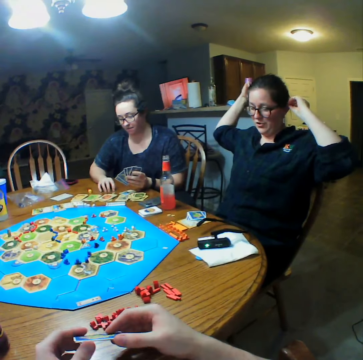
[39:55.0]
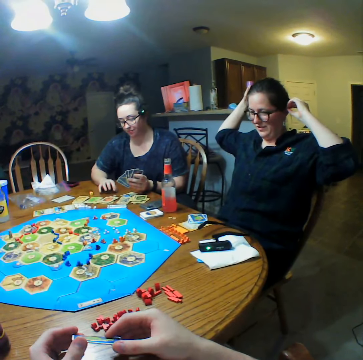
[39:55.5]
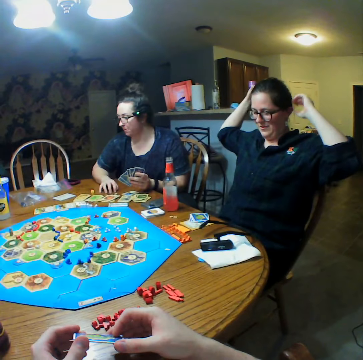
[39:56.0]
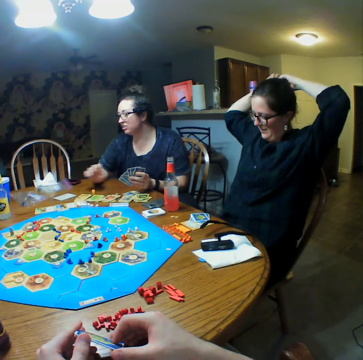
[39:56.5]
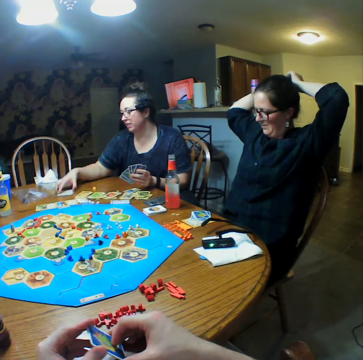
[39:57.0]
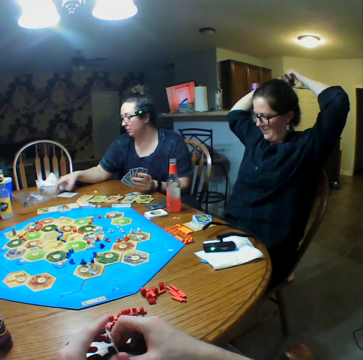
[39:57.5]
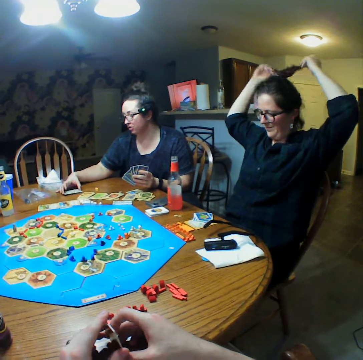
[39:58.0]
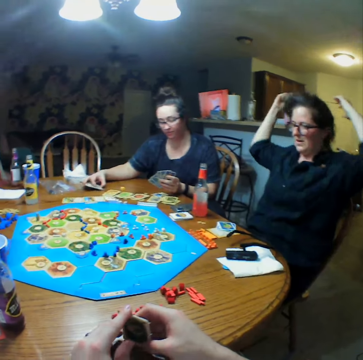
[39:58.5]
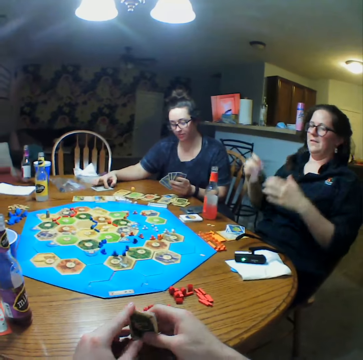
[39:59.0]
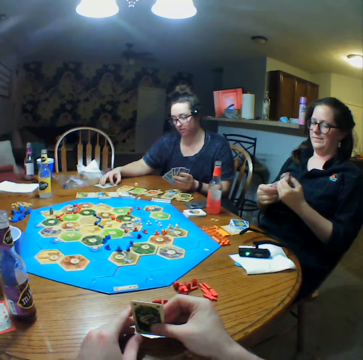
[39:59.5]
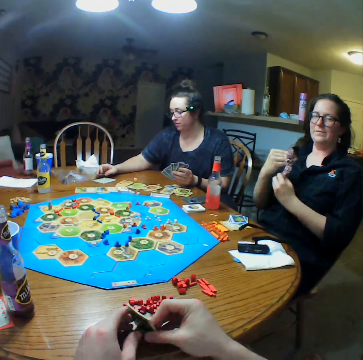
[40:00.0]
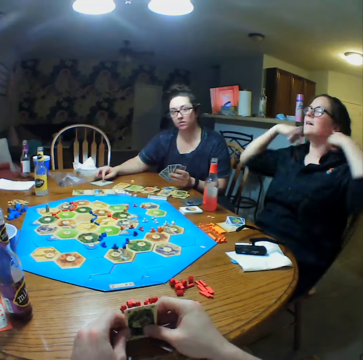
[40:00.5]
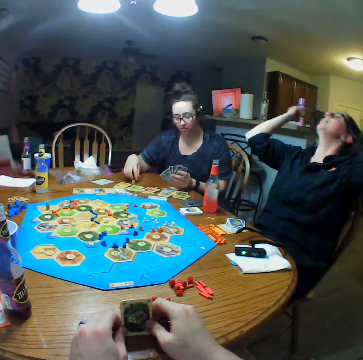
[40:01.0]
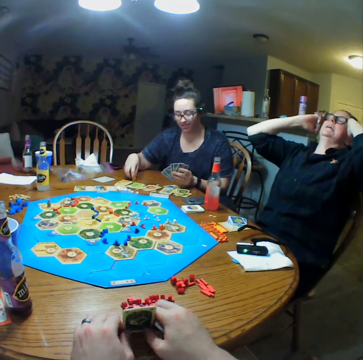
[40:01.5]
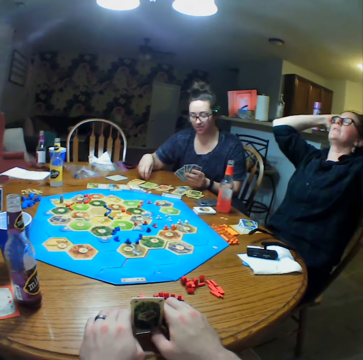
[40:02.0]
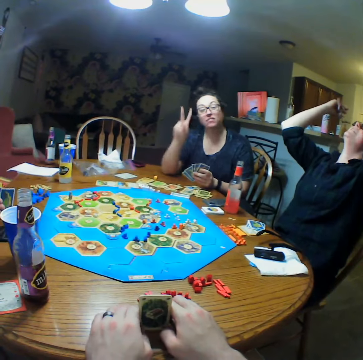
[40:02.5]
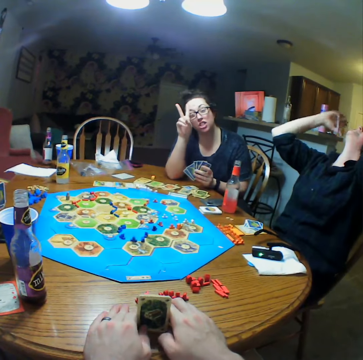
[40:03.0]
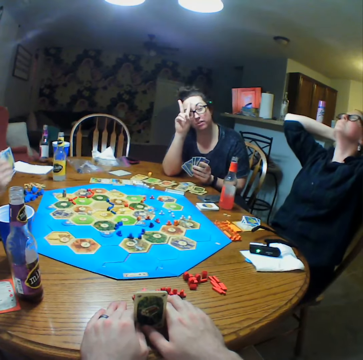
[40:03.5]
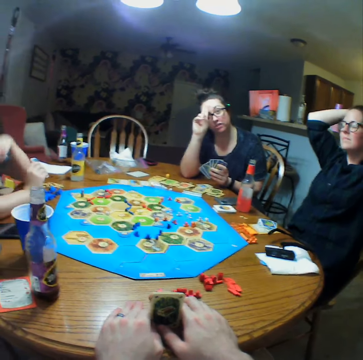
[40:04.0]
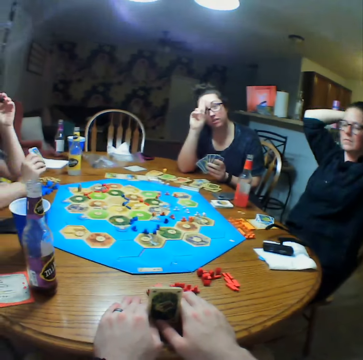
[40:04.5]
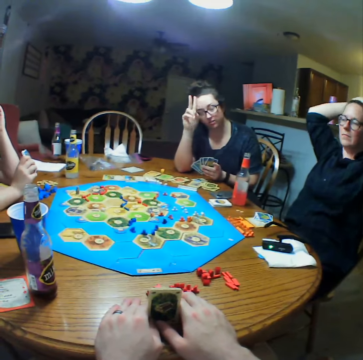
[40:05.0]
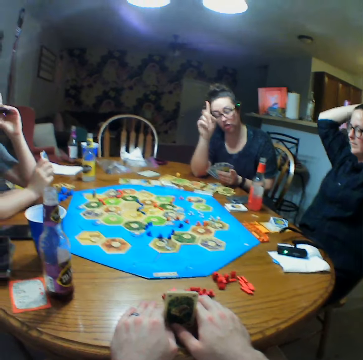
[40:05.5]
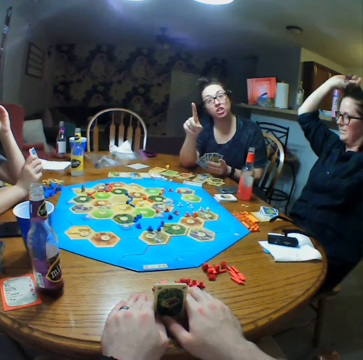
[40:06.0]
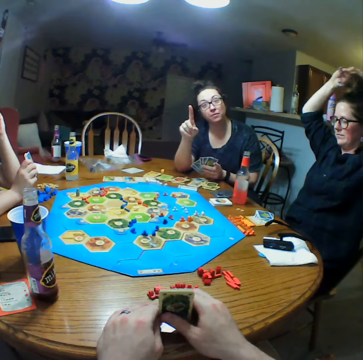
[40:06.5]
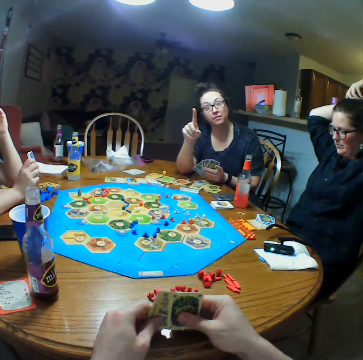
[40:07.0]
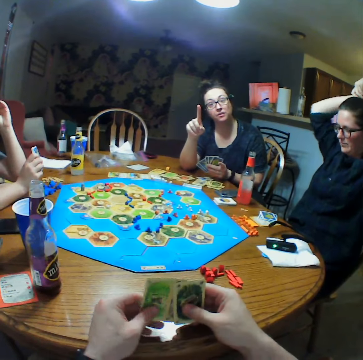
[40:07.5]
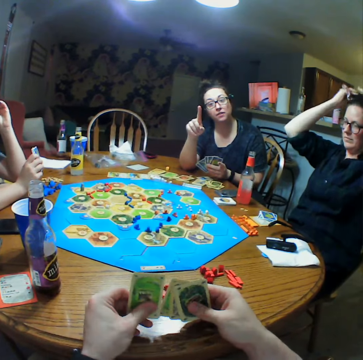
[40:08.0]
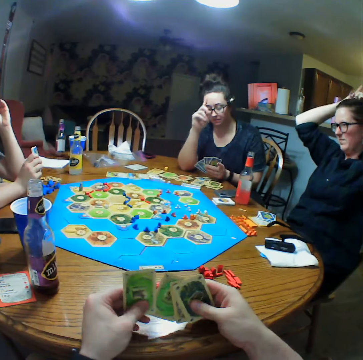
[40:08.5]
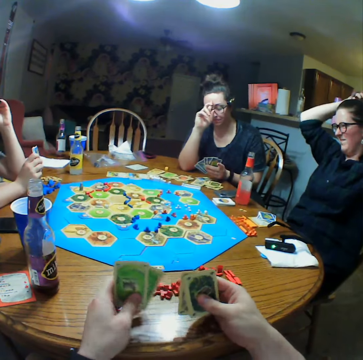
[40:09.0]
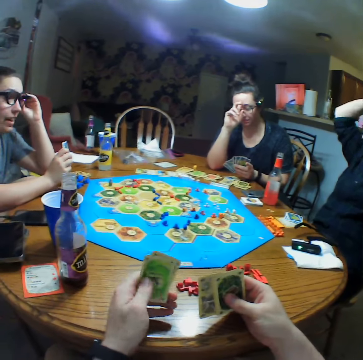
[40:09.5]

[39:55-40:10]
A person taps the table. The person interacts with the camera wearer. Another person rests hands on the table. The camera wearer selects cards.

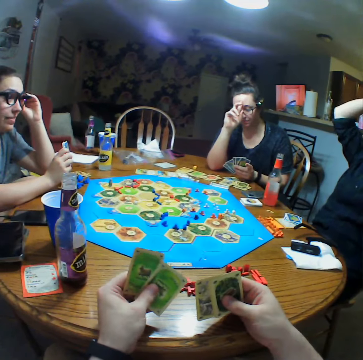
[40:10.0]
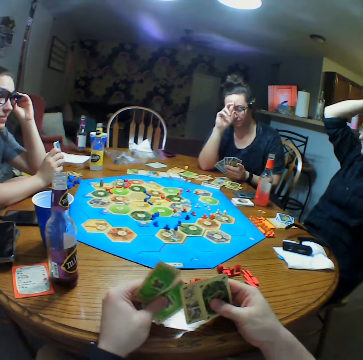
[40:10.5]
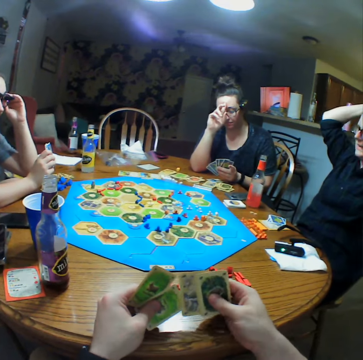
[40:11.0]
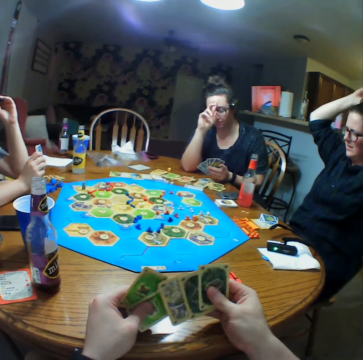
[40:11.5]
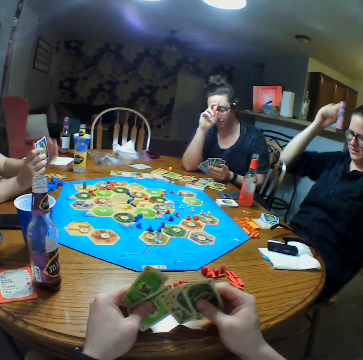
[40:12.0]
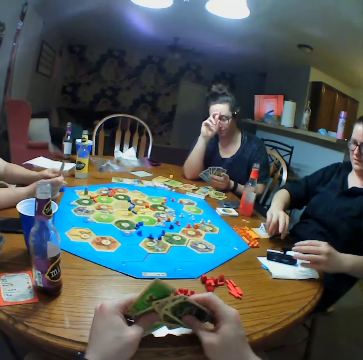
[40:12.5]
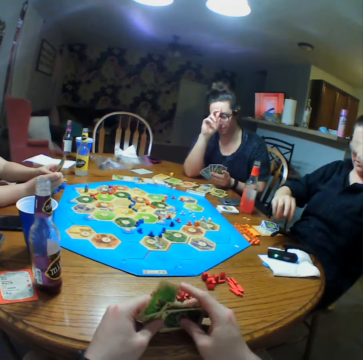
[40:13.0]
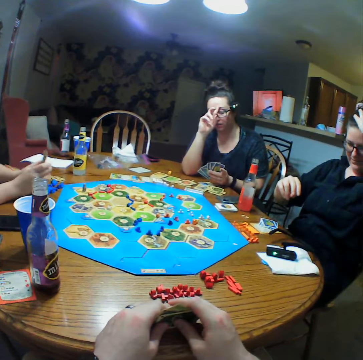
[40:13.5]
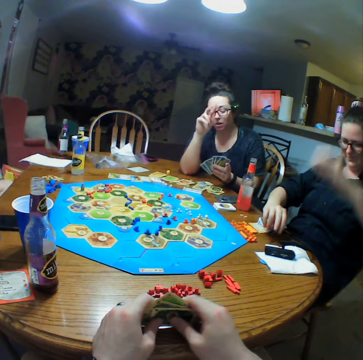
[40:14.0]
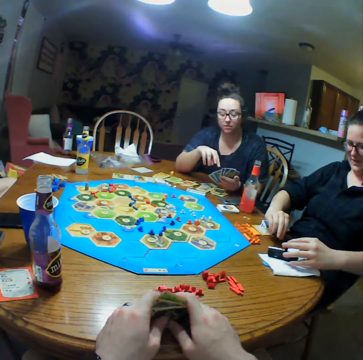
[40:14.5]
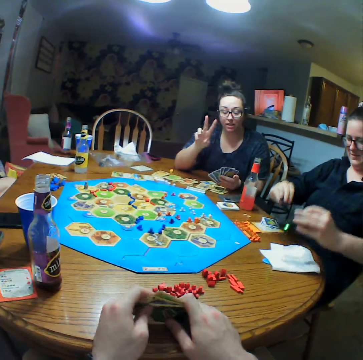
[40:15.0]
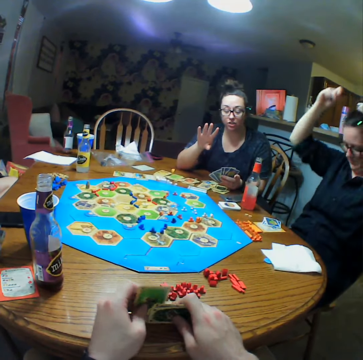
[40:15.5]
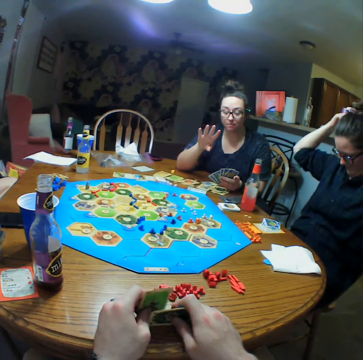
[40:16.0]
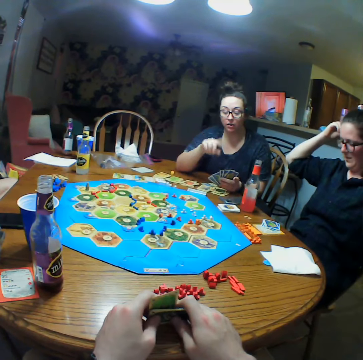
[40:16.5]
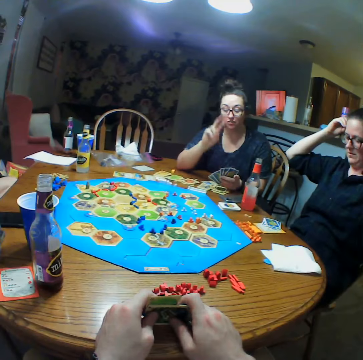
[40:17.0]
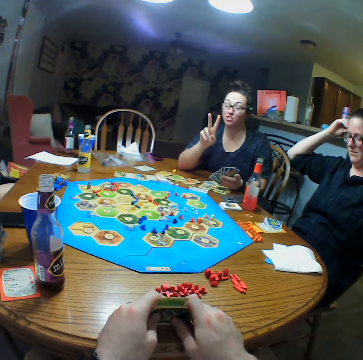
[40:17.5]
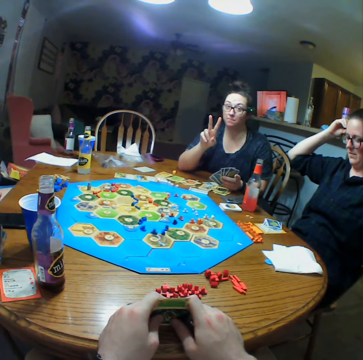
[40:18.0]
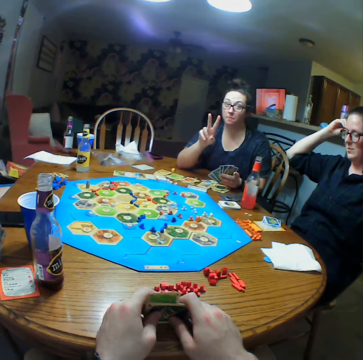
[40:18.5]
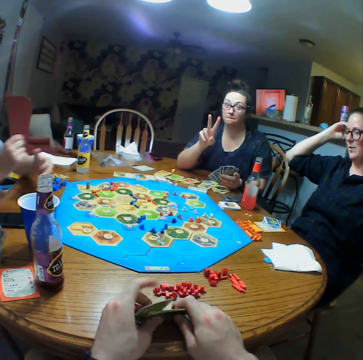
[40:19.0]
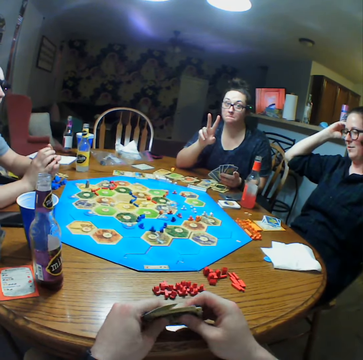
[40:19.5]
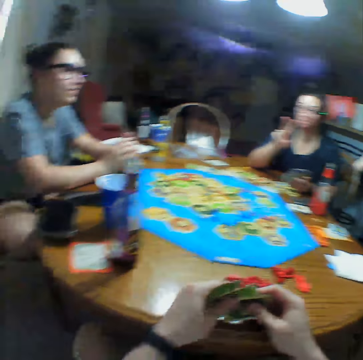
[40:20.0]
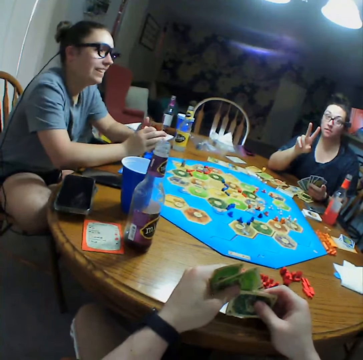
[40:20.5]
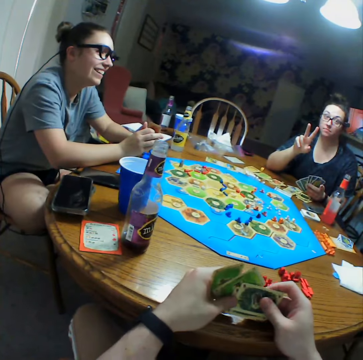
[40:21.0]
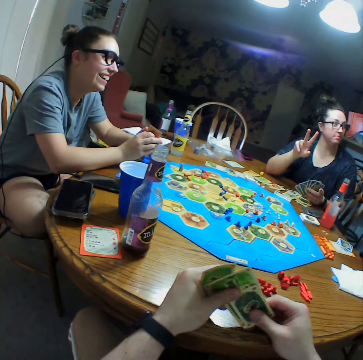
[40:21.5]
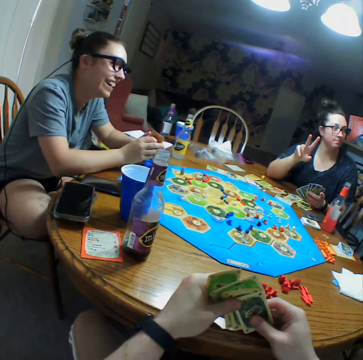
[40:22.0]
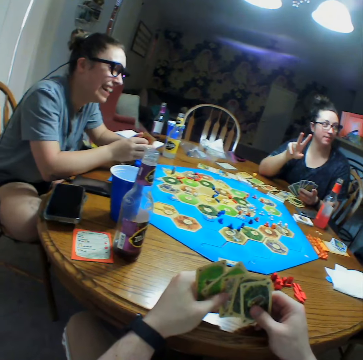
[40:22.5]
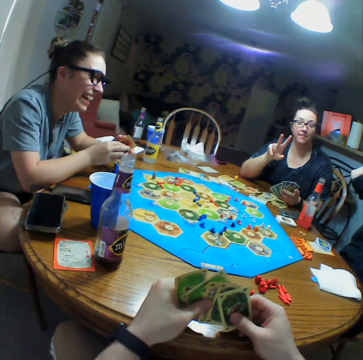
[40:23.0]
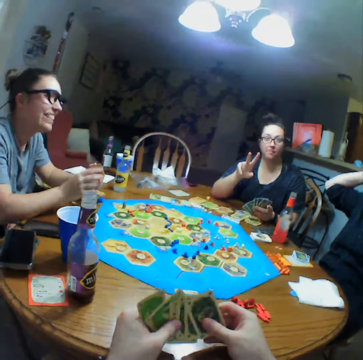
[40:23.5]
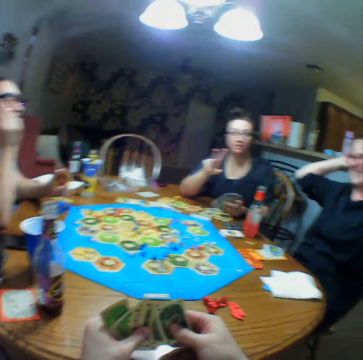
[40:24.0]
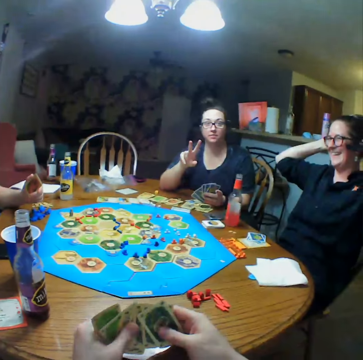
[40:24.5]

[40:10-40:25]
A person holds eye glasses. Another person puts on a camera. A third person interacts with the camera wearer. The first person interacts with the second person. The camera wearer selects cards.

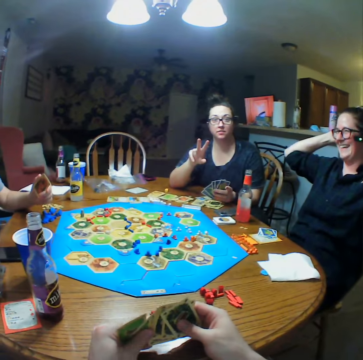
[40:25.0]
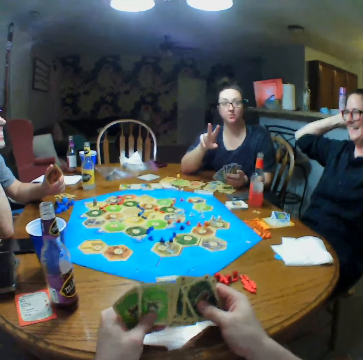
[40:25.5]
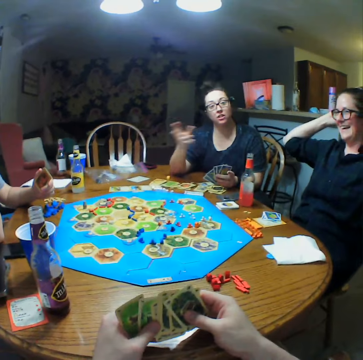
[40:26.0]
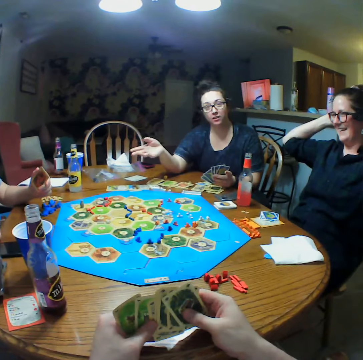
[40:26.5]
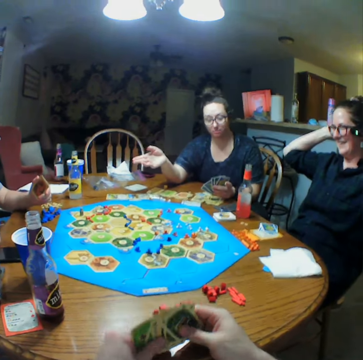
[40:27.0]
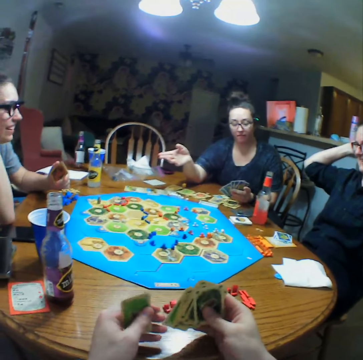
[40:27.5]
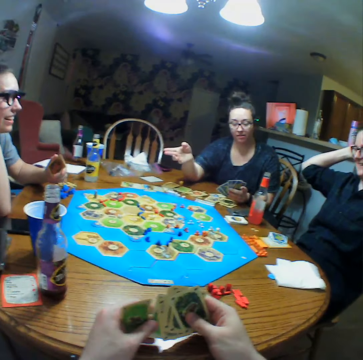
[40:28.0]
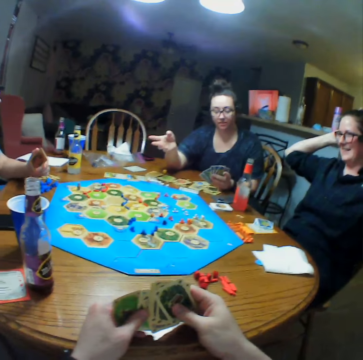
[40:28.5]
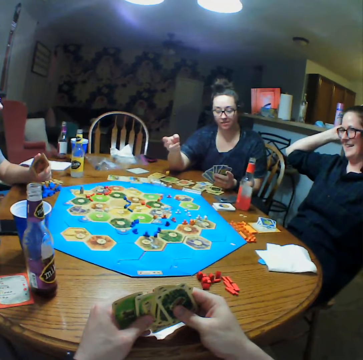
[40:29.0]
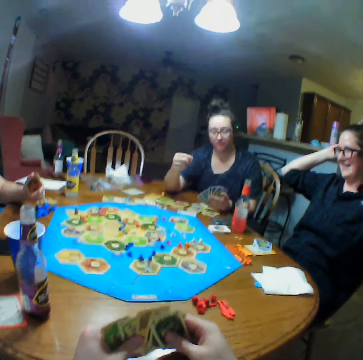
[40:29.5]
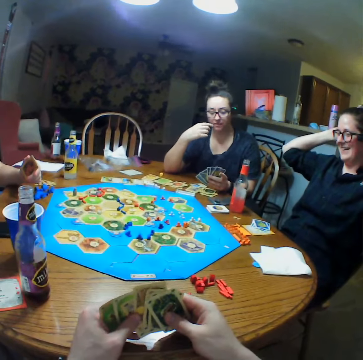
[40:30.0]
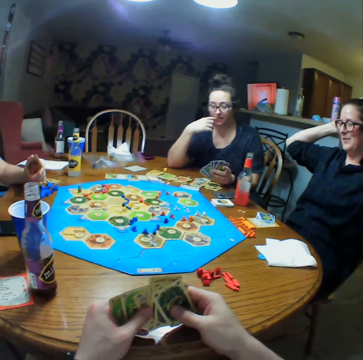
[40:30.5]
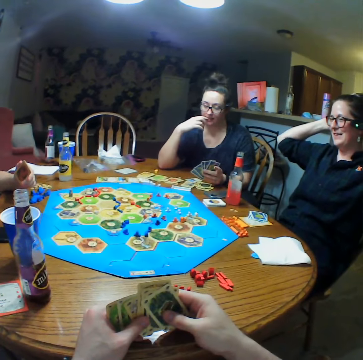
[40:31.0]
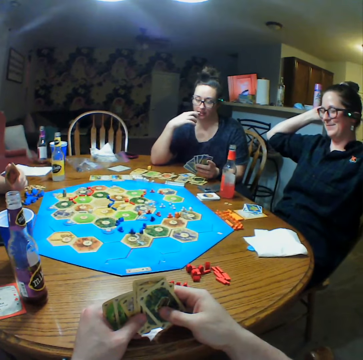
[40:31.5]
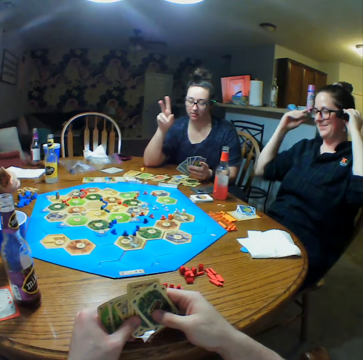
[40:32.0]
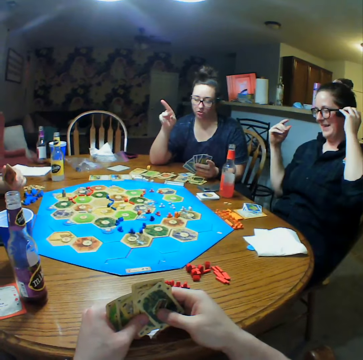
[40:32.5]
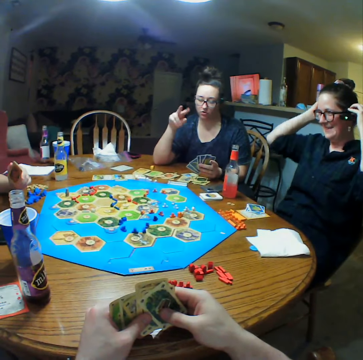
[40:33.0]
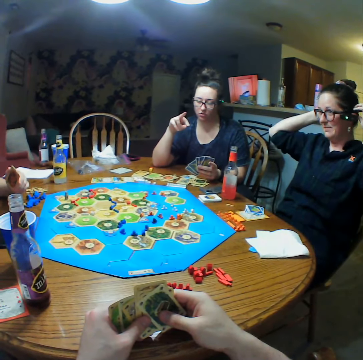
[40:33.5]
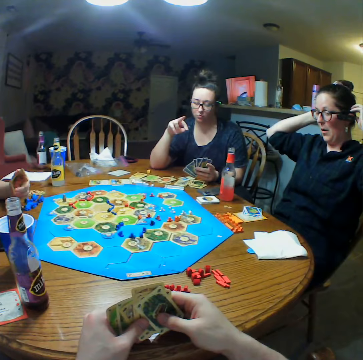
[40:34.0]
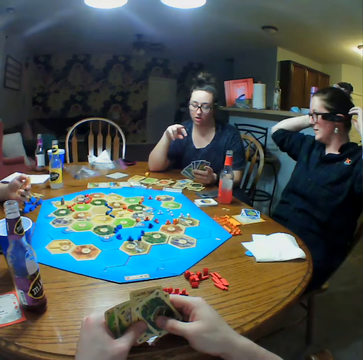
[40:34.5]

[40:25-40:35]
A person moves the hand. The person touches the mouth. Another person adjusts the camera.
